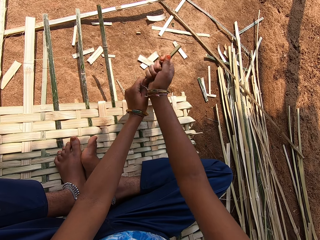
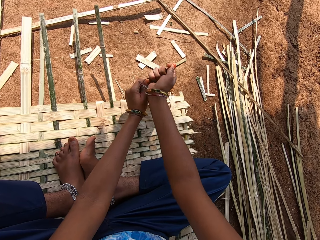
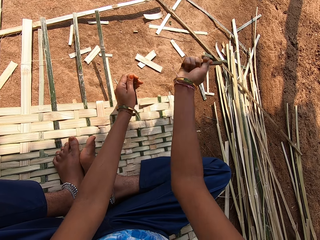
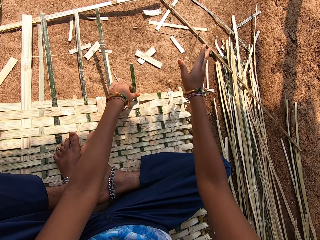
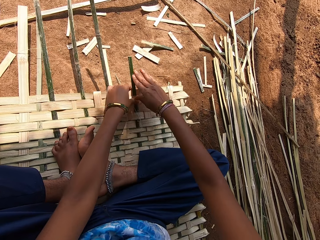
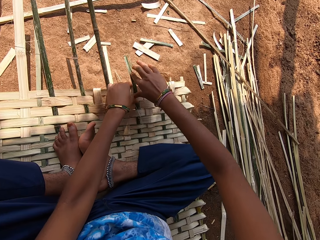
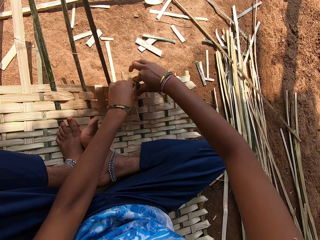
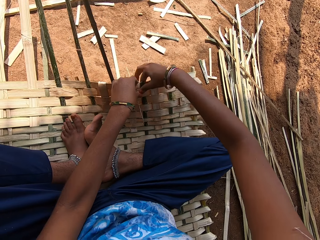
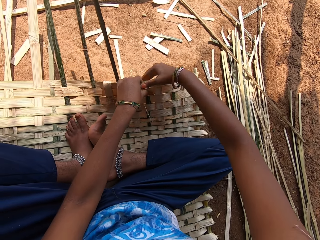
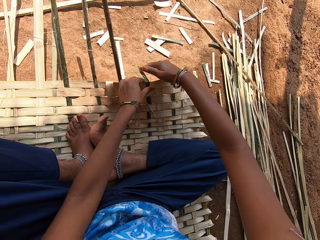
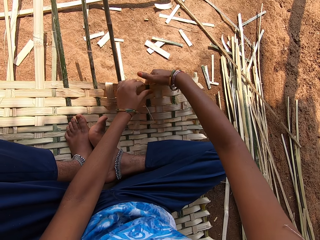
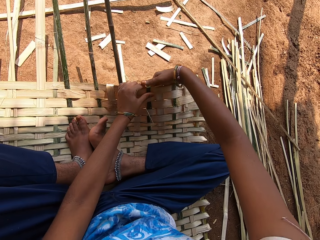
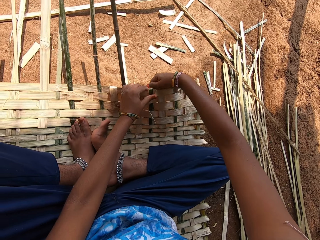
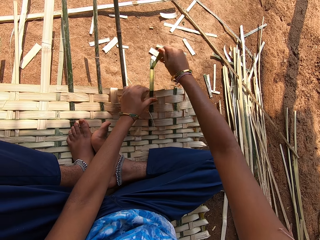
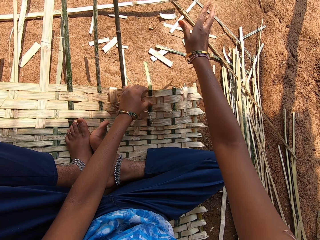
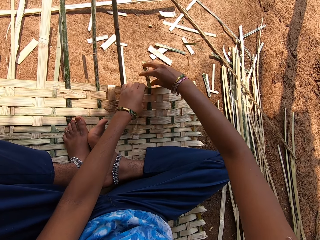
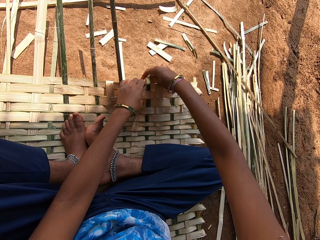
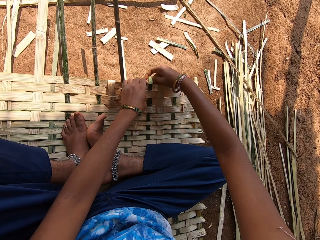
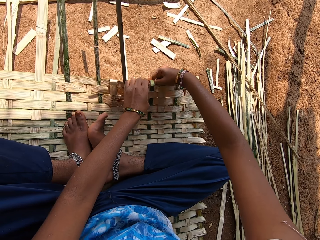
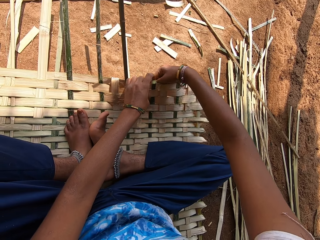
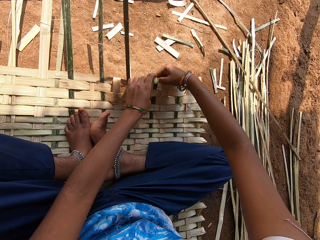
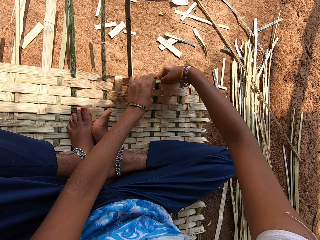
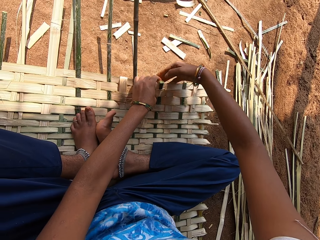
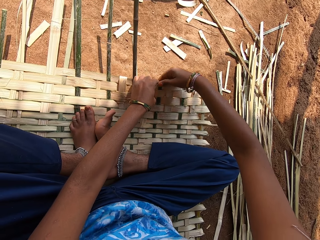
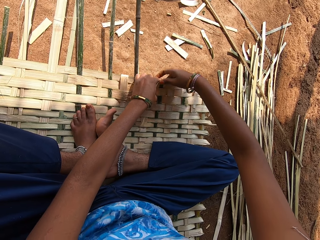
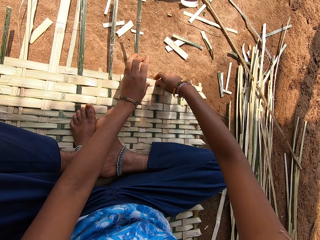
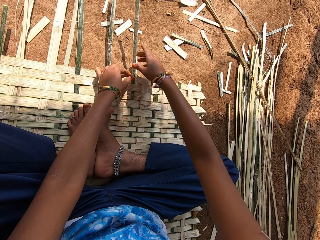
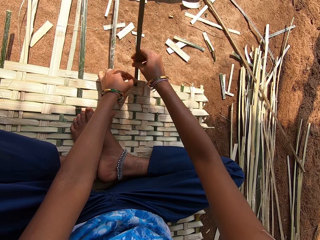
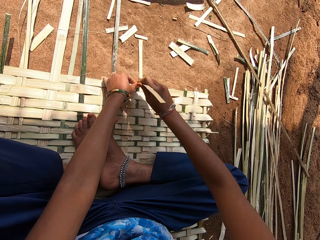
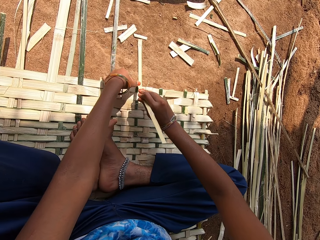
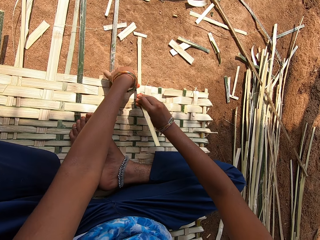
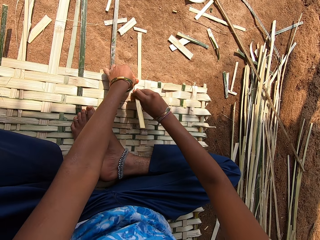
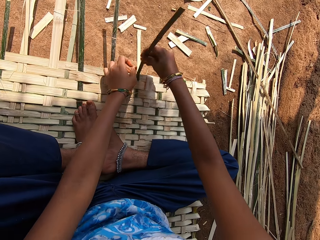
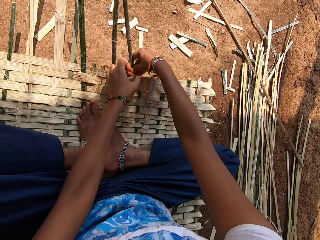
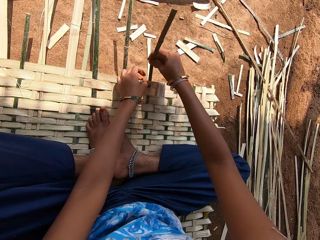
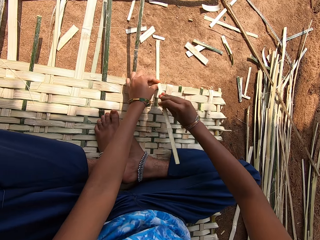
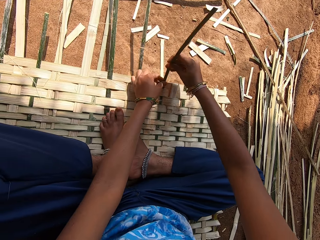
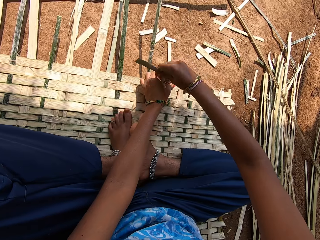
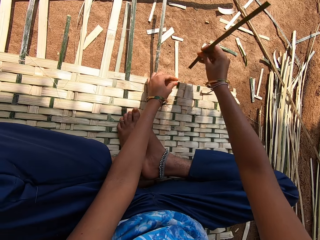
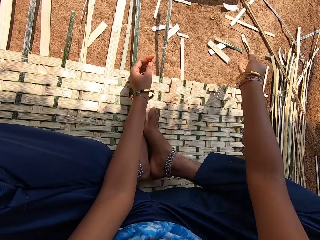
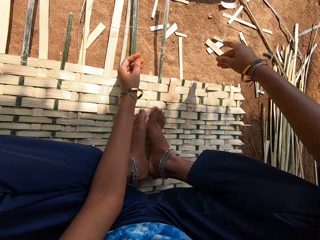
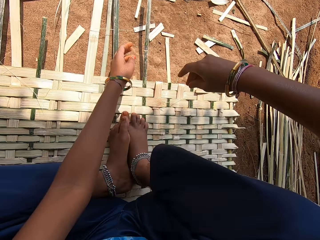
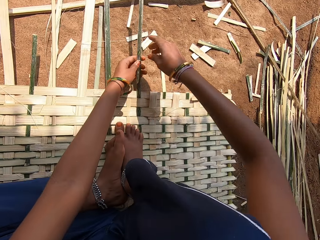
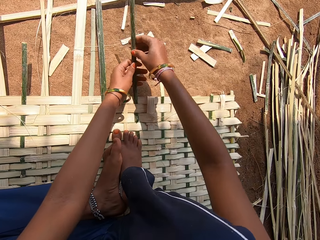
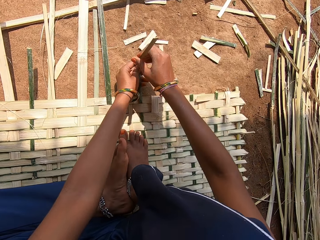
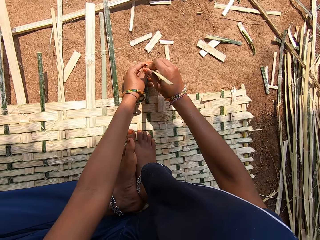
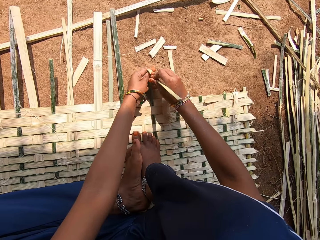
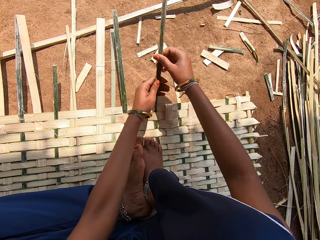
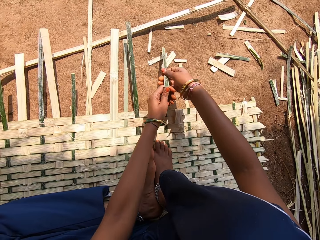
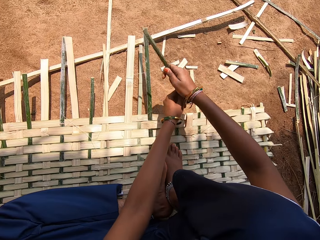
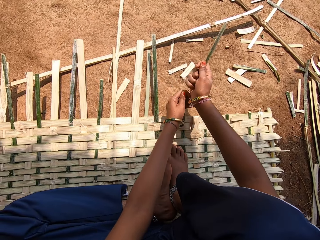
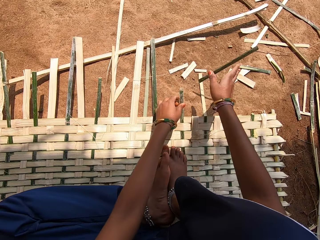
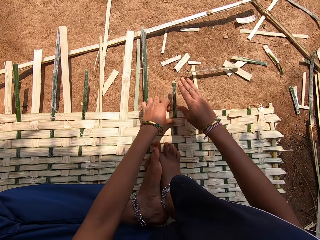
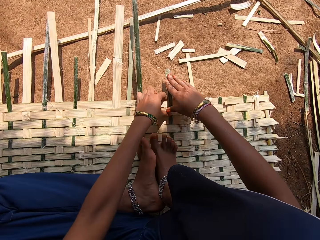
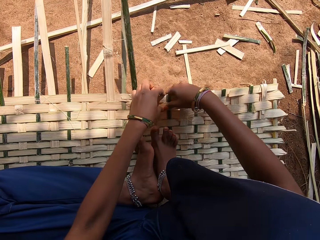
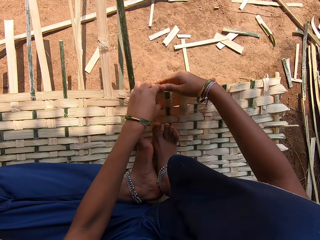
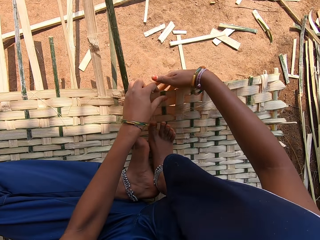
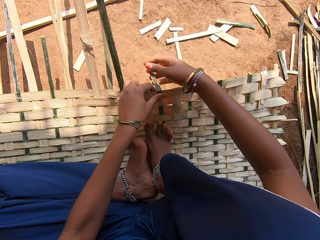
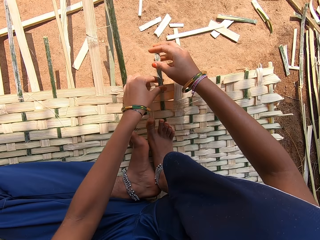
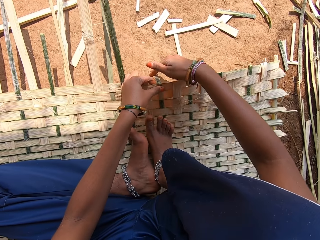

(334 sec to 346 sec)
The camera wearer cuts the reed and drops down the reed. They slightly peel the end of a bamboo. They weave a bamboo mat. They slightly break the end of the bamboo. They fold the reed, cut the reed, and throw down the reed. They cut the reed. They slightly break the end of the bamboo. They drop down the reed.

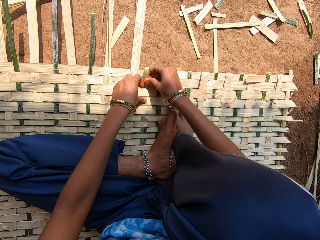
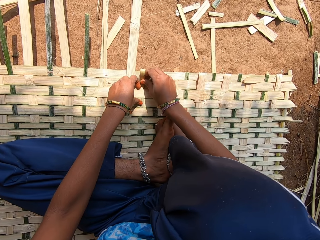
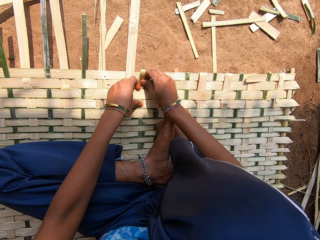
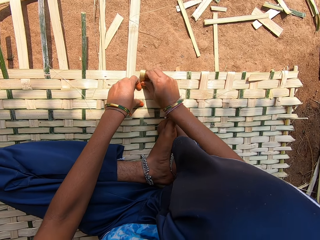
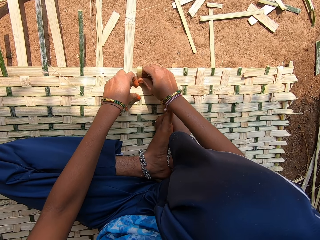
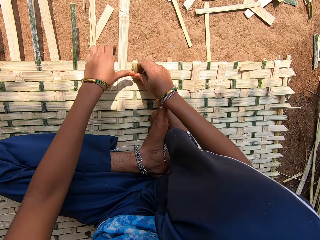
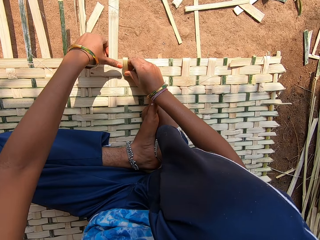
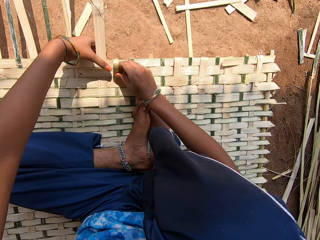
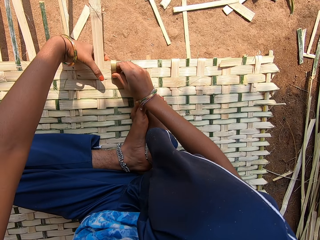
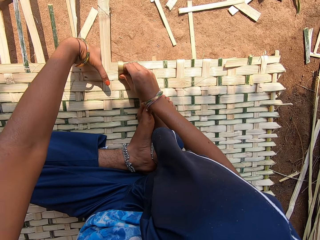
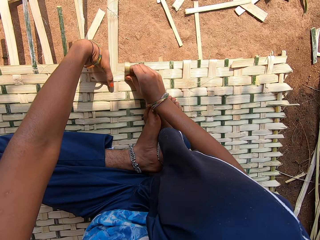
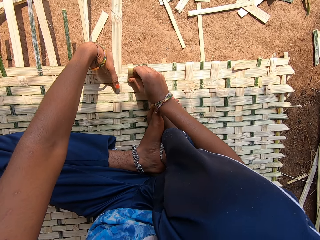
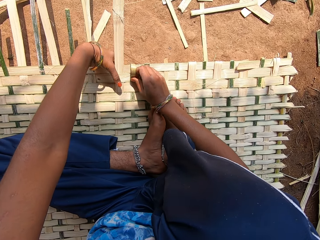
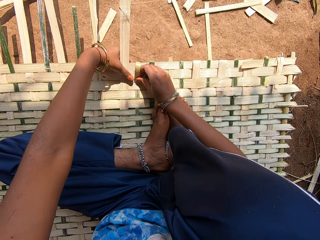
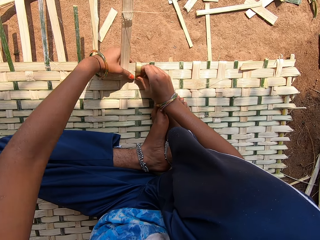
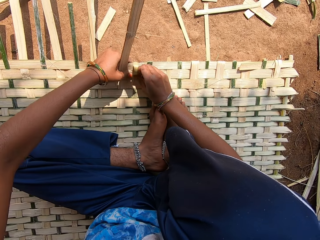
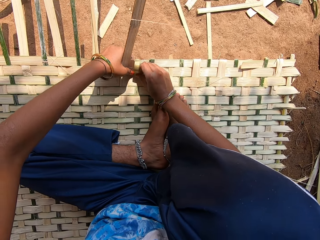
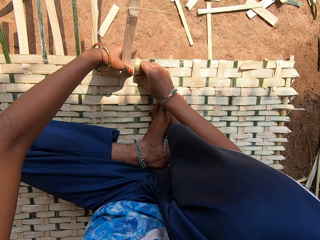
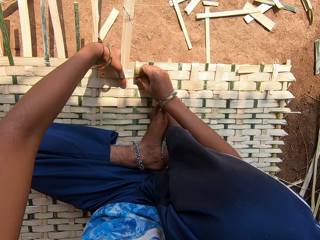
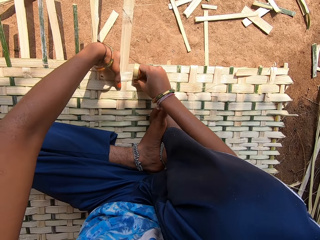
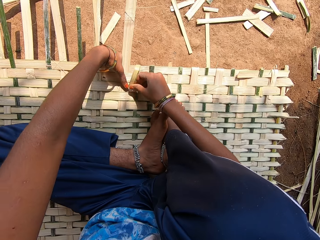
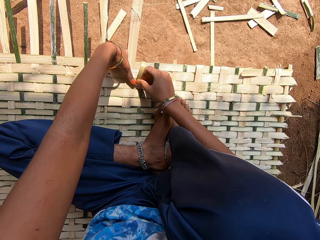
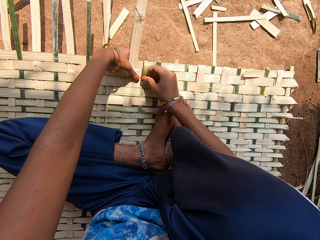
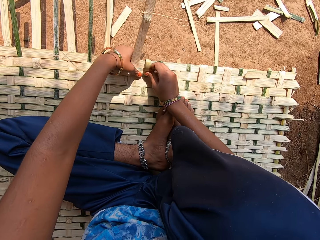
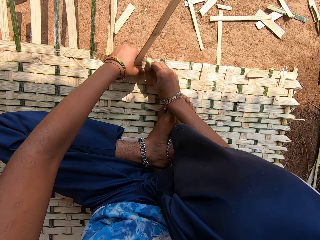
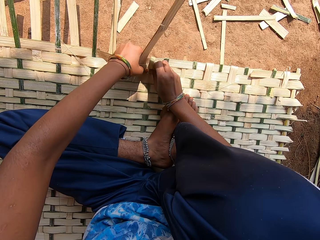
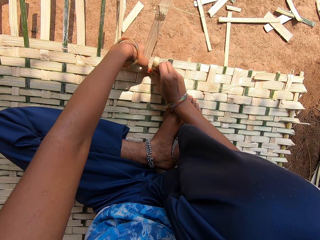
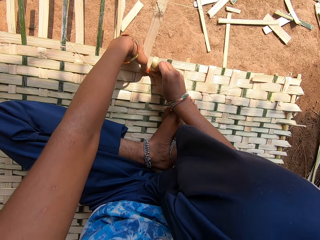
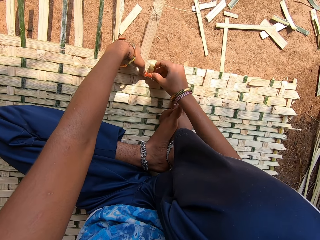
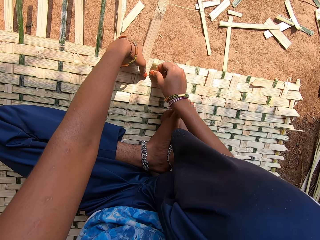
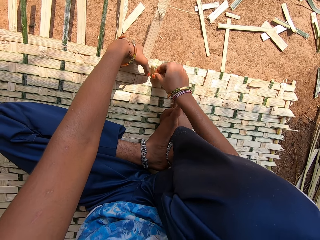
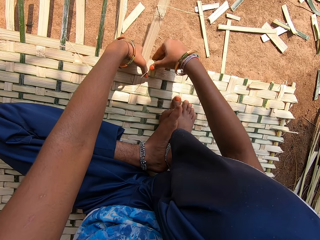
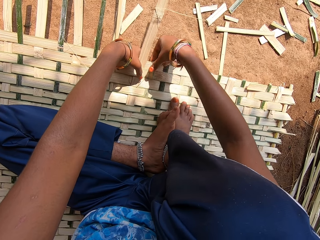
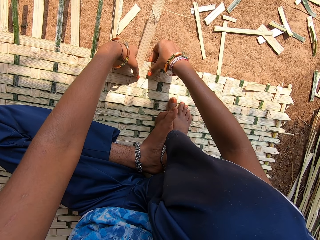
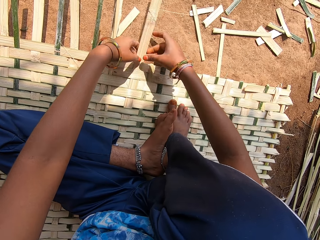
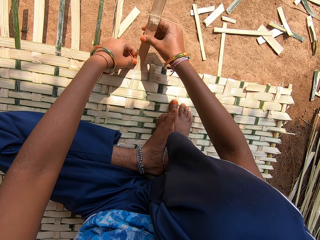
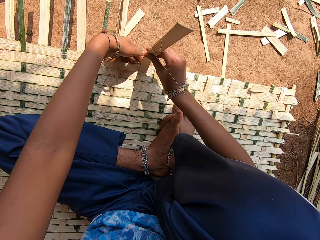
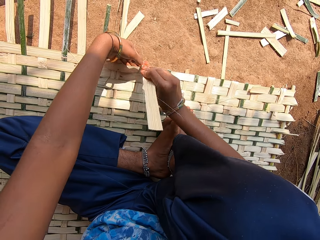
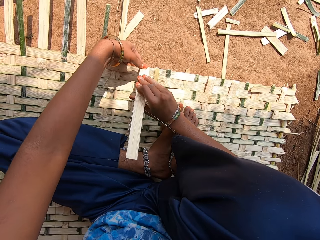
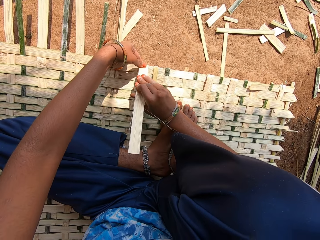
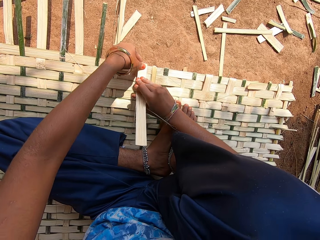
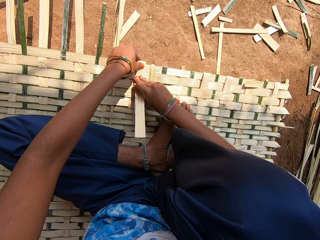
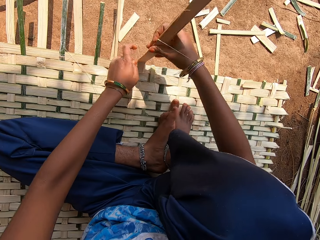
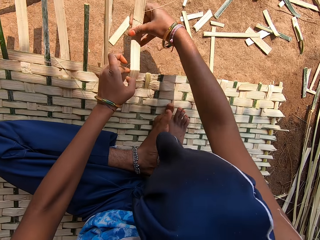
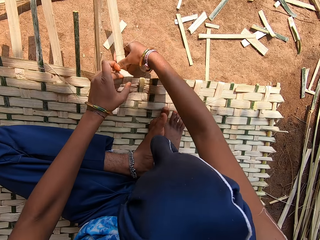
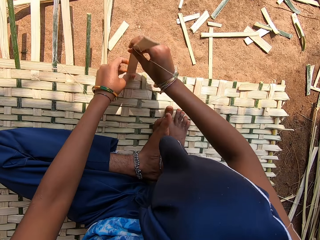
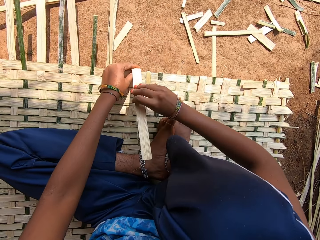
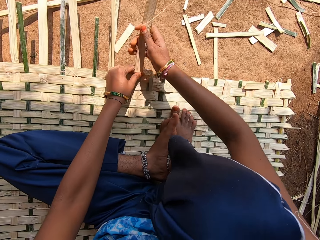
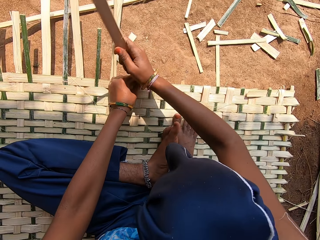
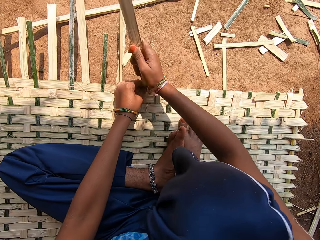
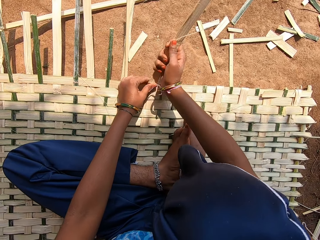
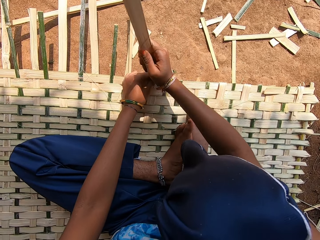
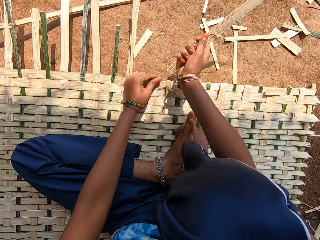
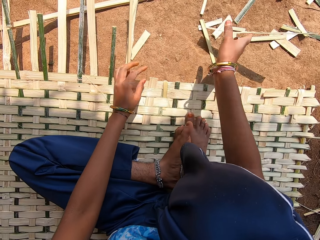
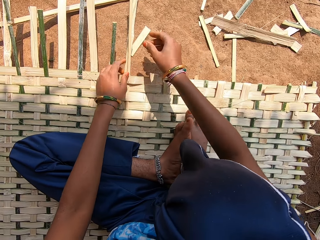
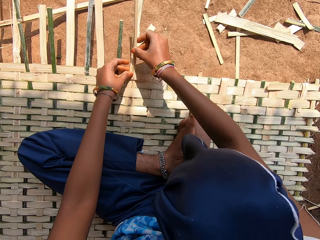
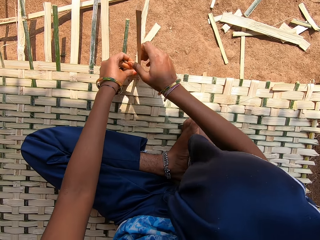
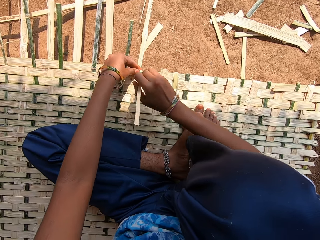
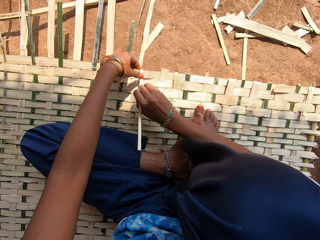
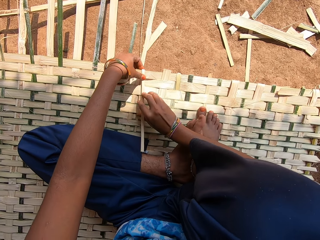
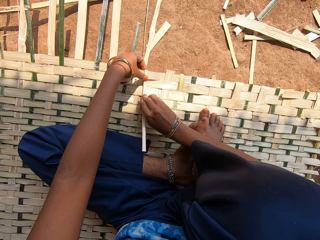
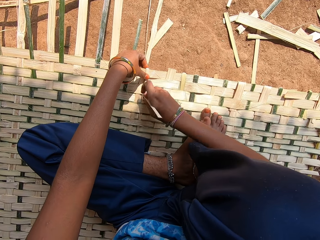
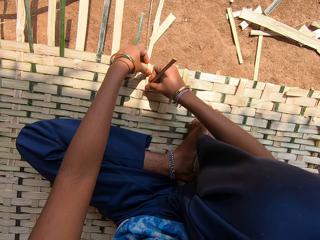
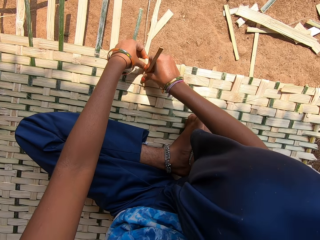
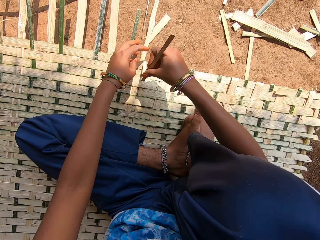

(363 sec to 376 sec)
The camera wearer fixes the reed. They fold the reed. They slightly break the end of a bamboo. They cut the reed. They drop down the reed. They slightly break the end of the bamboo again.
